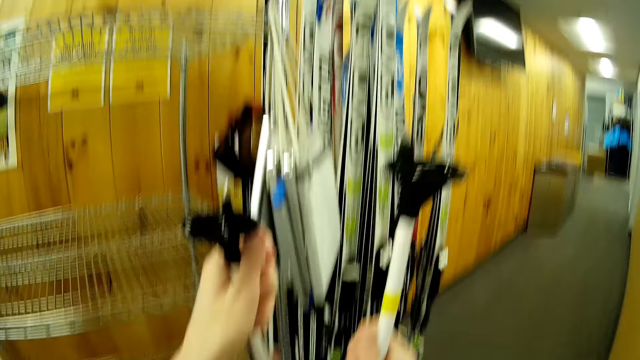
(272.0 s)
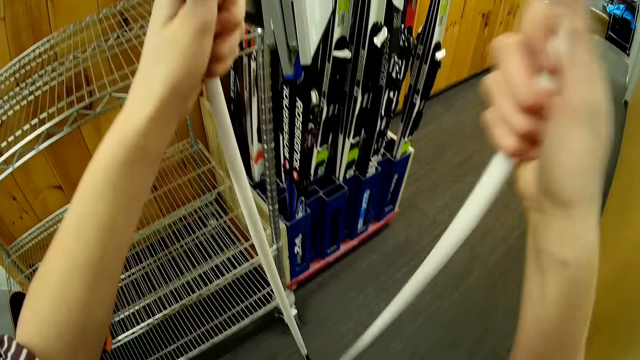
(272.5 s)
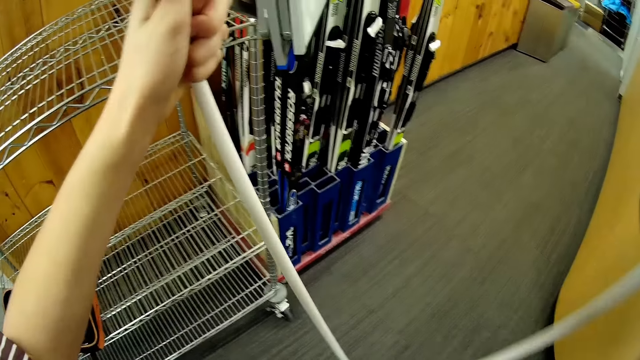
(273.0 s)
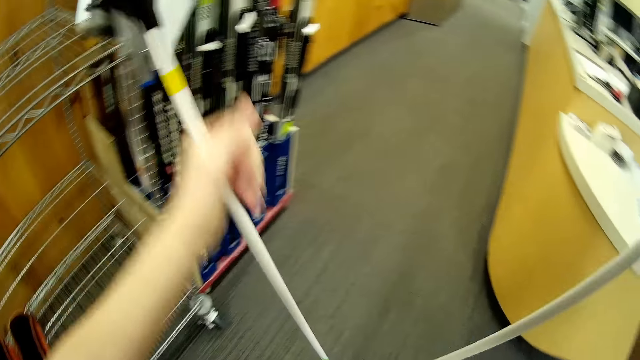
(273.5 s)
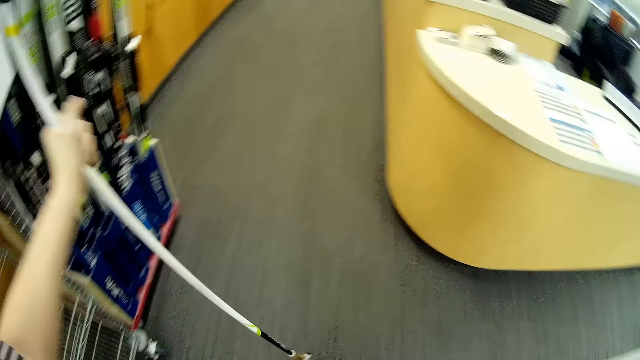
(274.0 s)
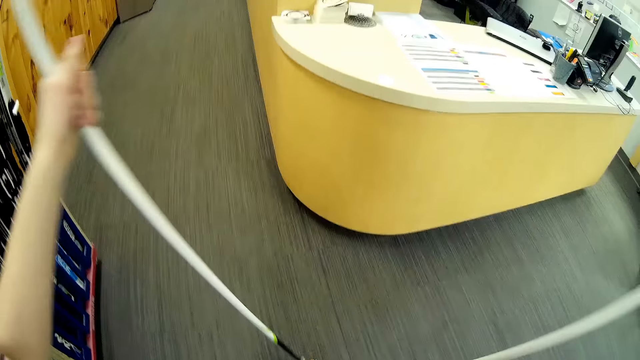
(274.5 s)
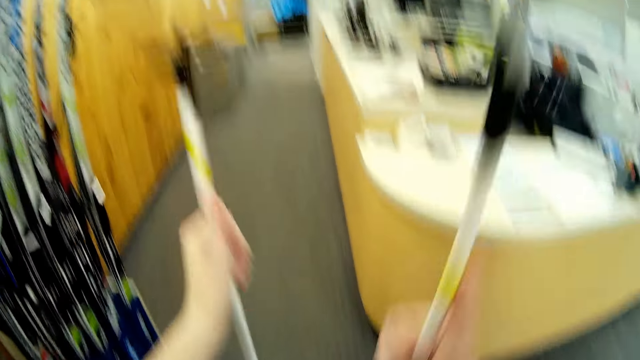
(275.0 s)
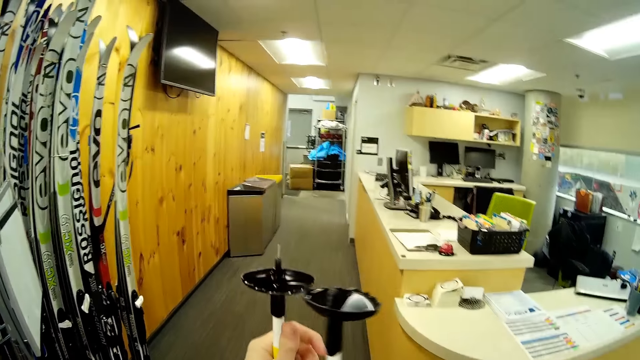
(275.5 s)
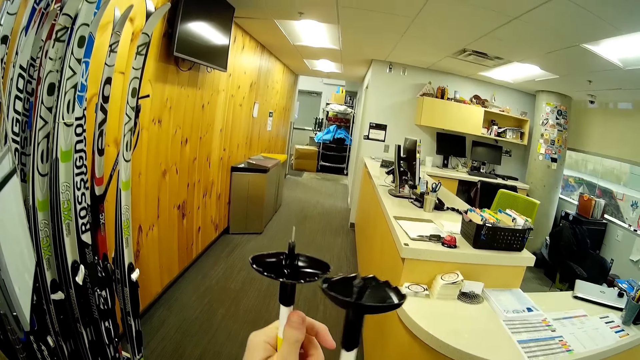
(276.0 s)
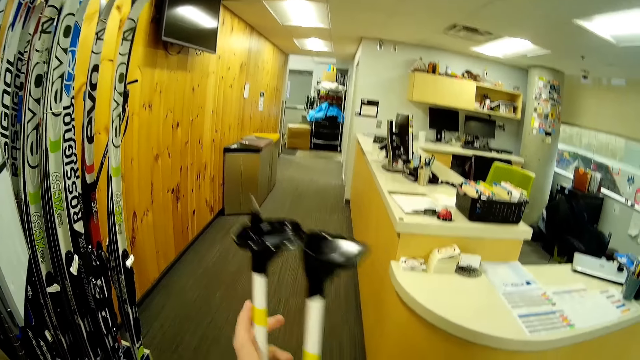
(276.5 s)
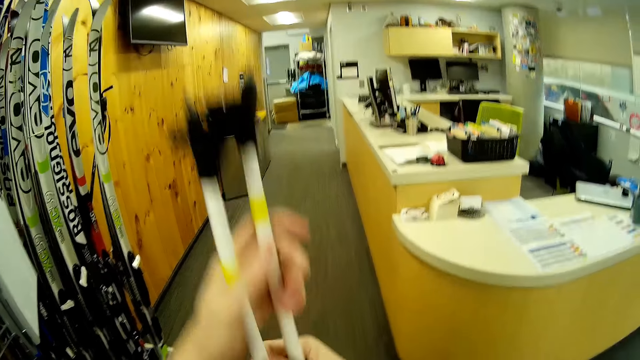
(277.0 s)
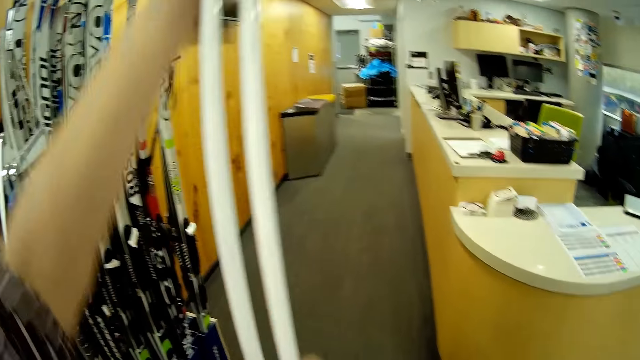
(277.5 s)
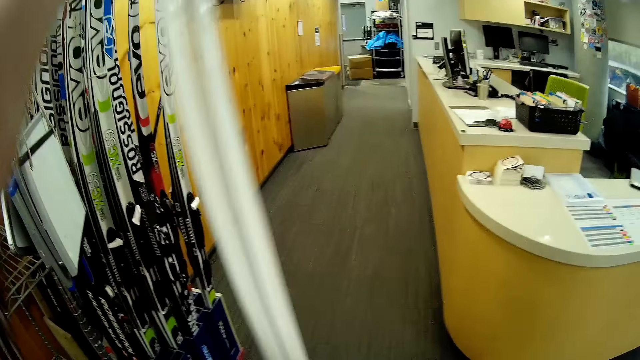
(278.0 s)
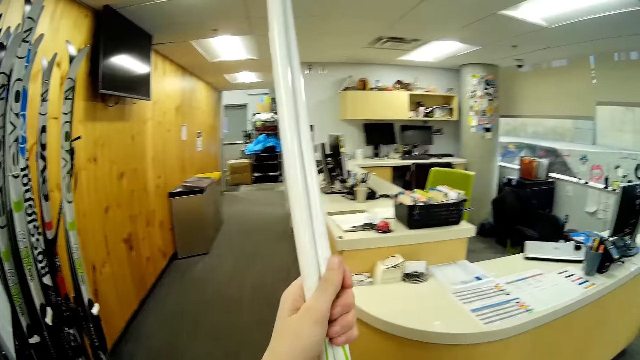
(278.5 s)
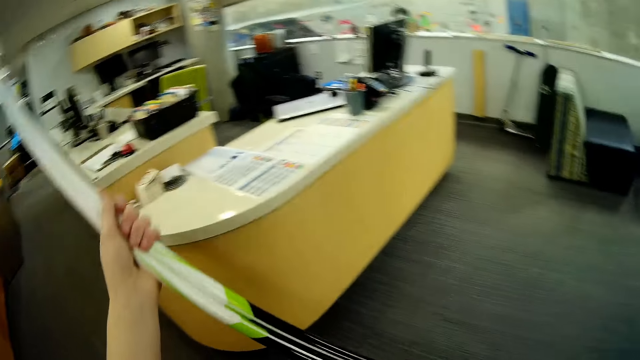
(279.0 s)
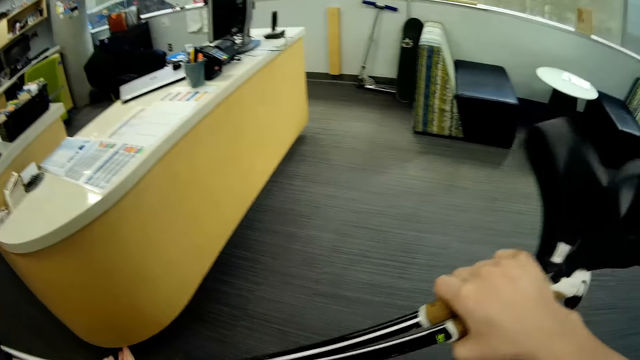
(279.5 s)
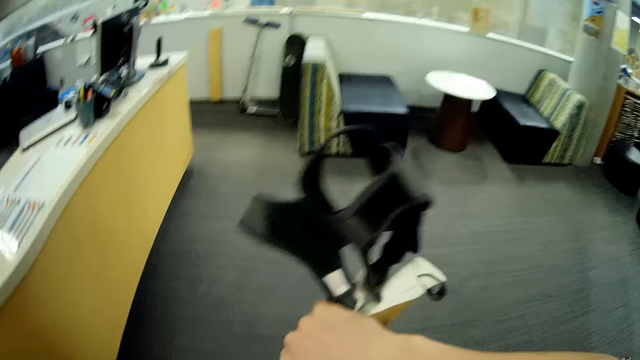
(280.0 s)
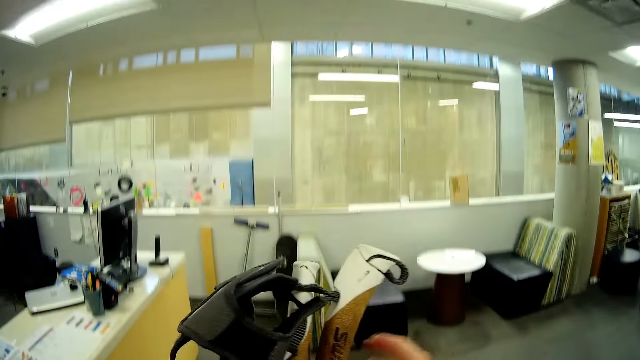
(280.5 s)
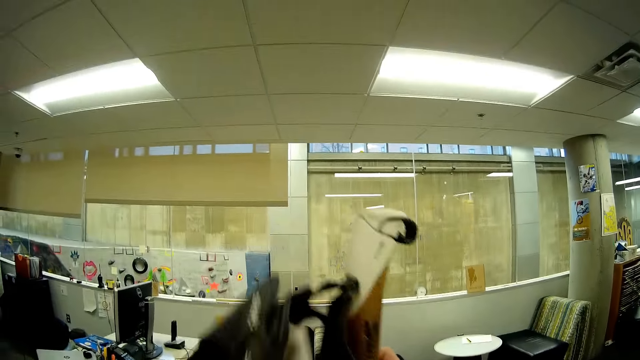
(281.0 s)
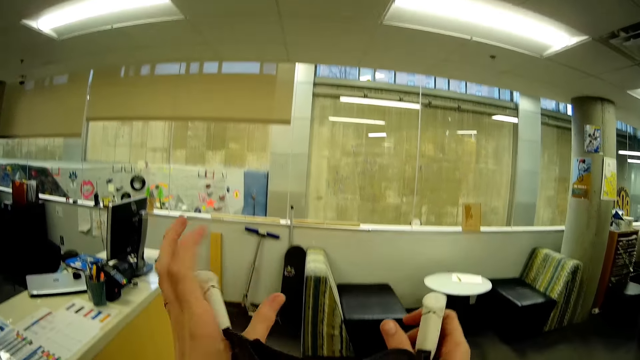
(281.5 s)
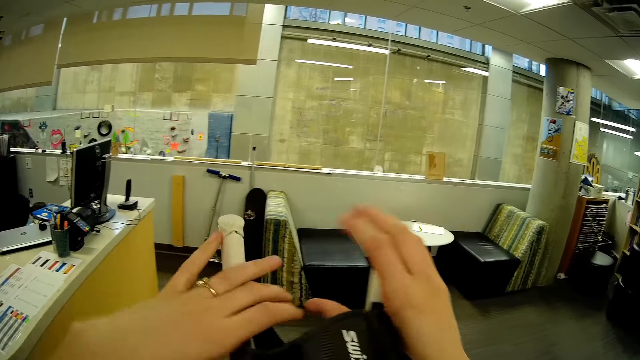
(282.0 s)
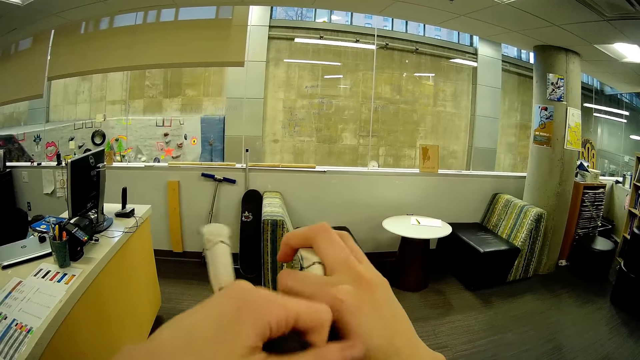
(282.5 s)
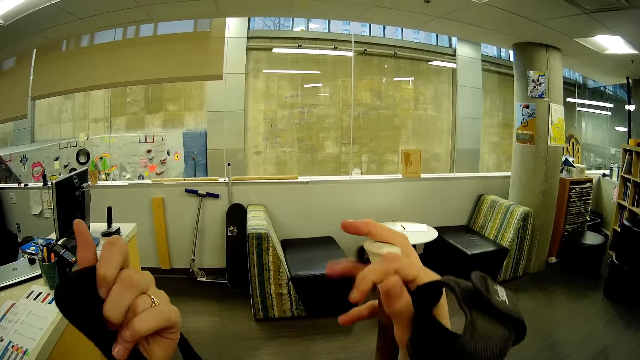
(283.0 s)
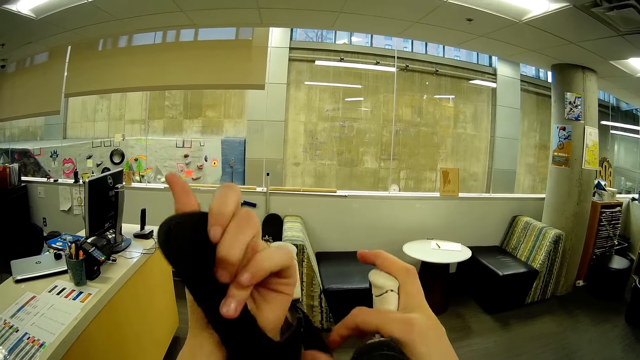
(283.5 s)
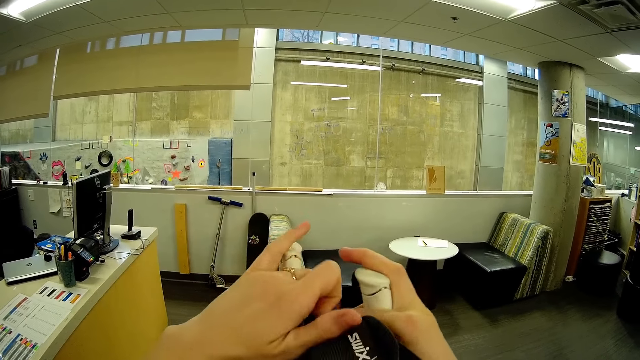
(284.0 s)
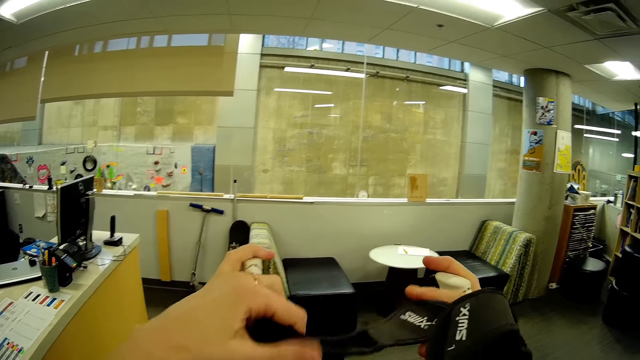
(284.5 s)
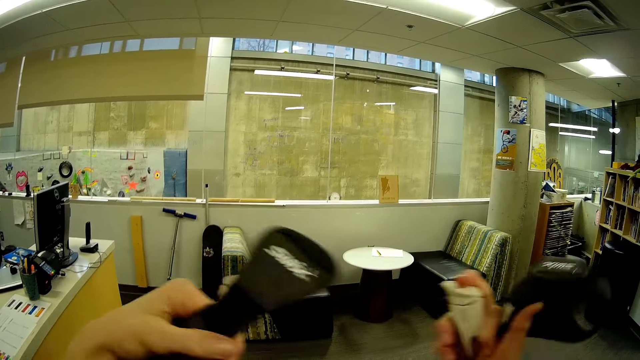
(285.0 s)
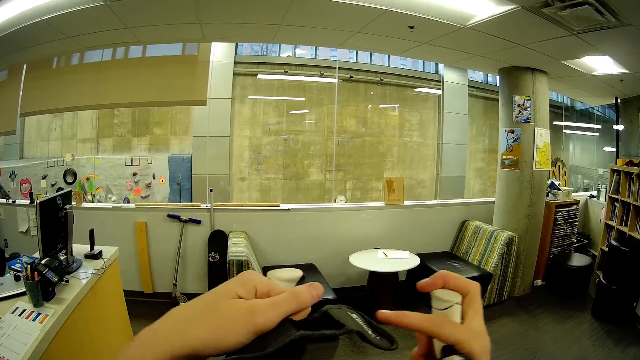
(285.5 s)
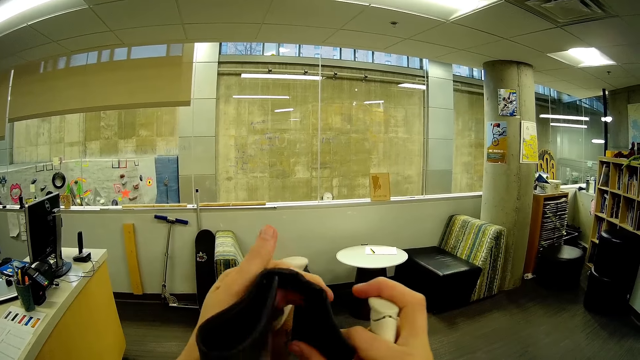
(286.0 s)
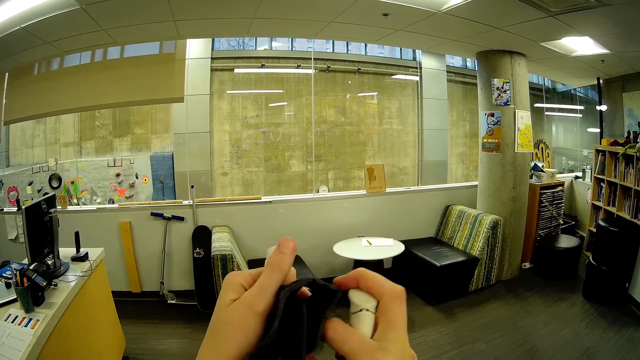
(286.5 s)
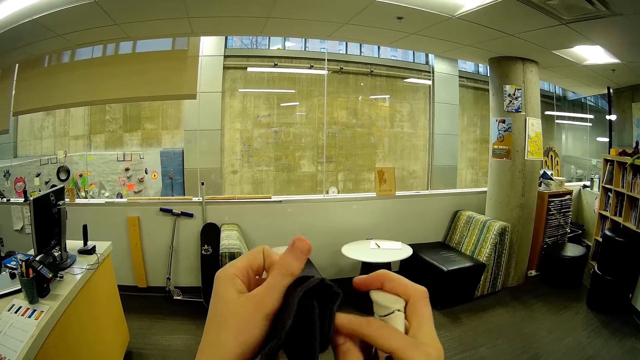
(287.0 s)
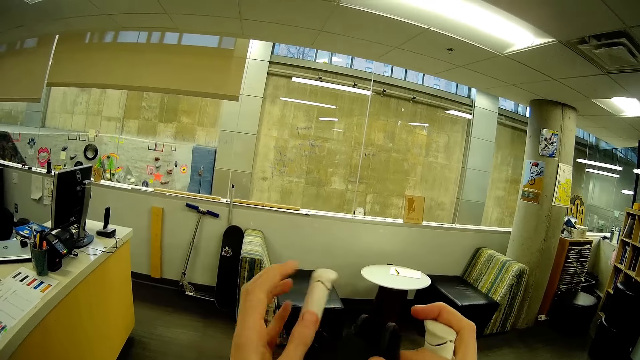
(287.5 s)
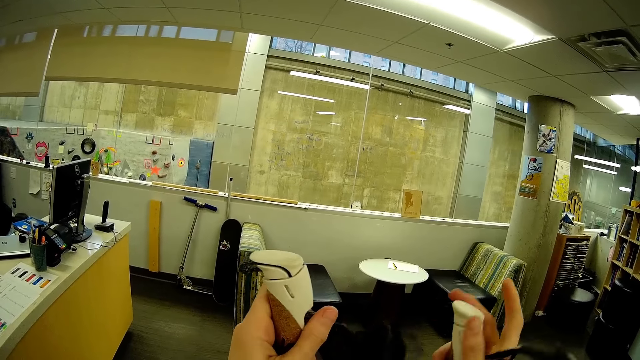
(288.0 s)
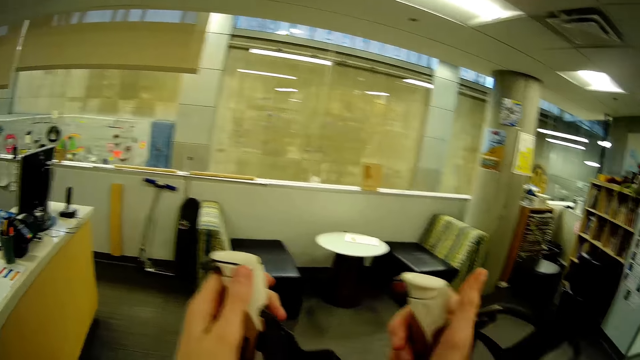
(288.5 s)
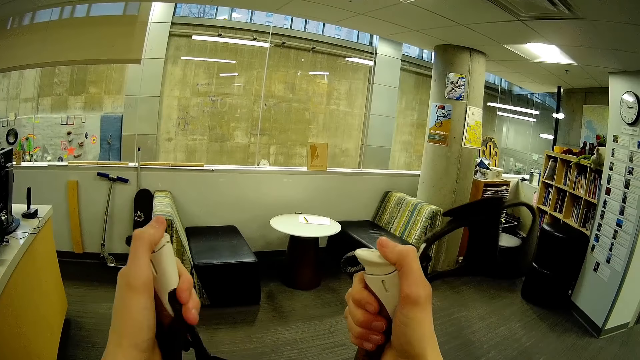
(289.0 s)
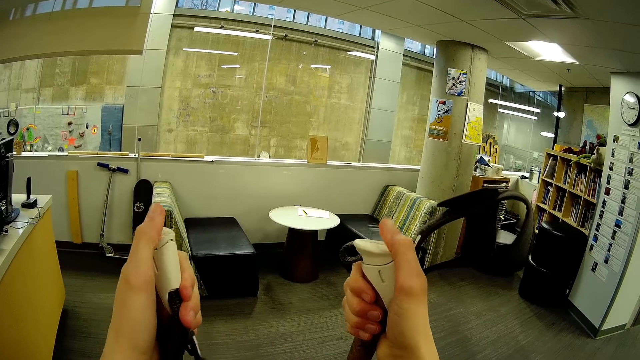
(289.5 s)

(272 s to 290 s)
The camera wearer passes the trekking-pole to her right hand from her left hand. She looks at the skiing sticks. She holds the trekking-poles with her hands and lifts the trekking-poles from the ground with her hands. She flips the trekking-pole from the floor with her hands. She holds a handle grip of the trekking-poles with her hands. She holds a wrist strap of the trekking-pole in her right hand with her left hand. She separates the skiing sticks' straps. She adjusts a wrist strap of the trekking-pole in her left hand with her right hand. She presses the skiing poles' crown with her thumbs.

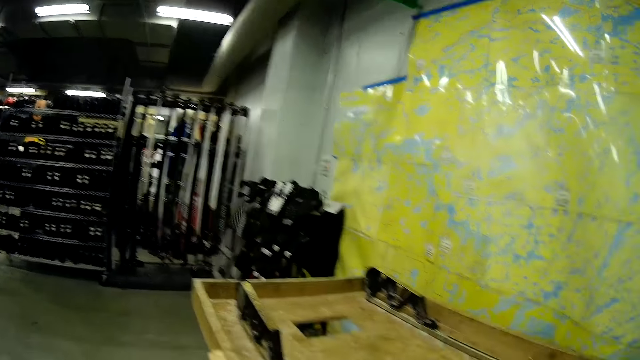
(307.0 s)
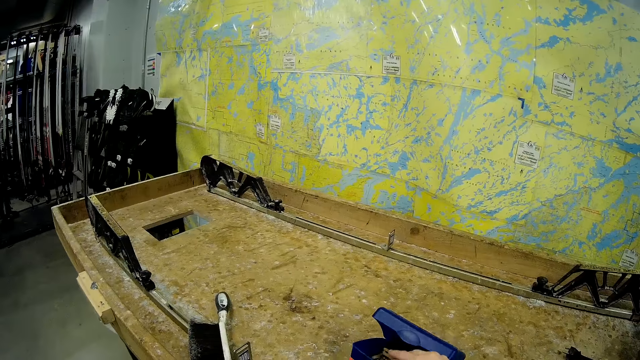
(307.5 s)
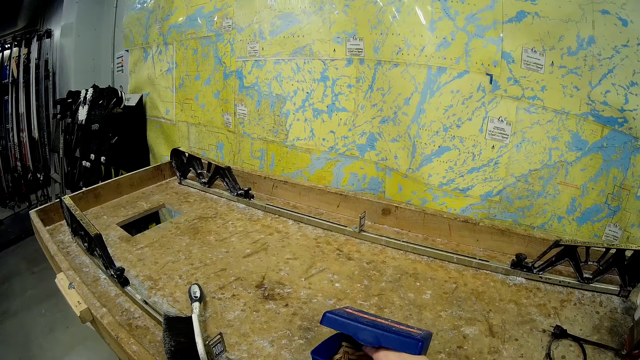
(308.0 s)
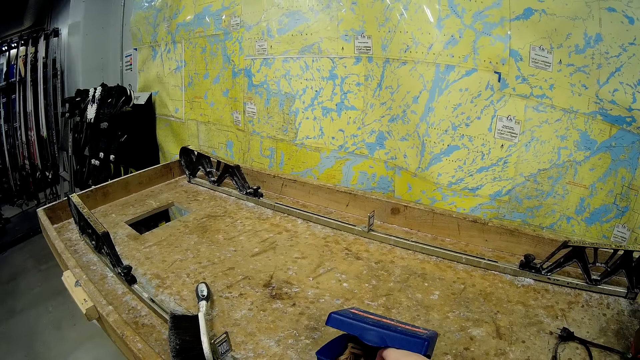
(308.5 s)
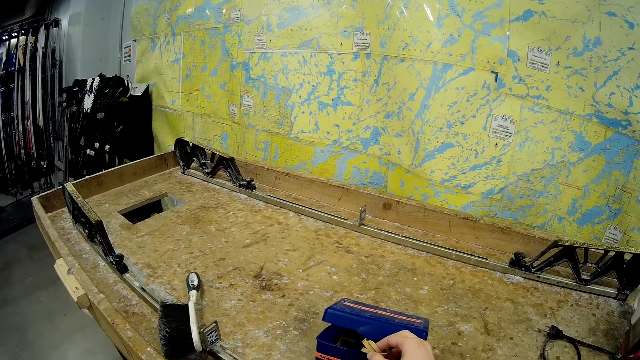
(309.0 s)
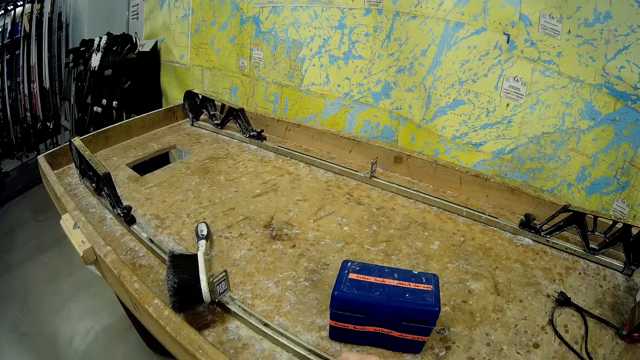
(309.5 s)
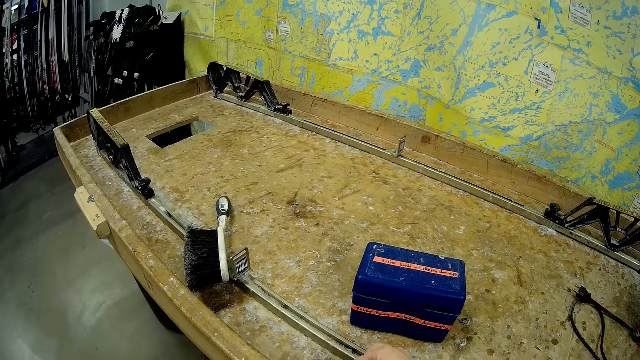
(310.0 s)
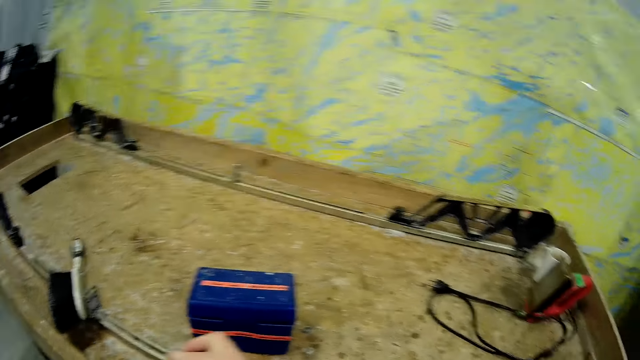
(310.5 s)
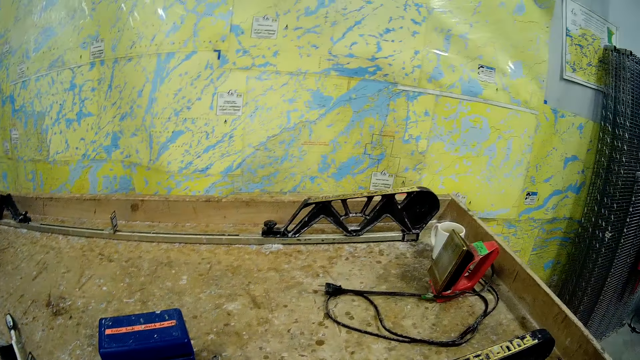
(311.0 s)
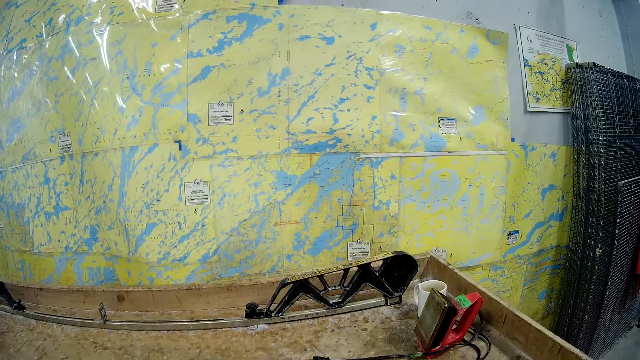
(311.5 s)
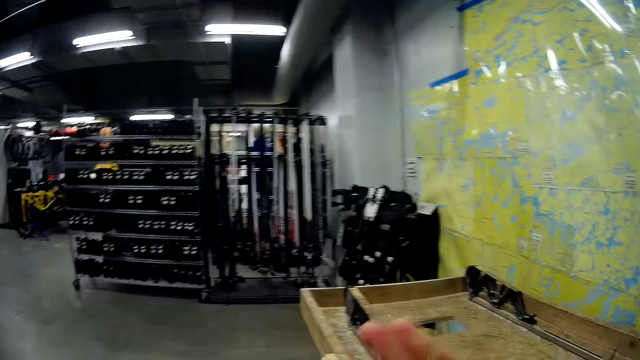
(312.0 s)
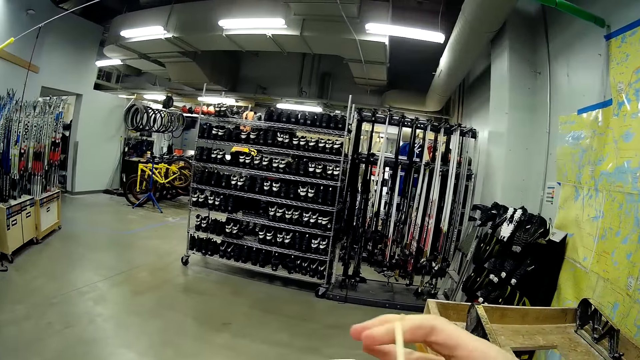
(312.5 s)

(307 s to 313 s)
The camera wearer opens the box on the table. They pick up rubber bands from the accessory box. They put a rubber band on the table. They look around the showroom.
